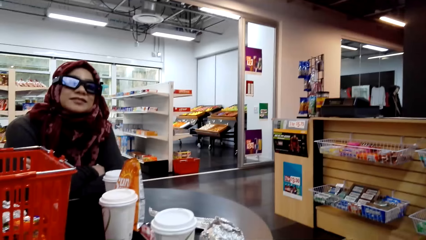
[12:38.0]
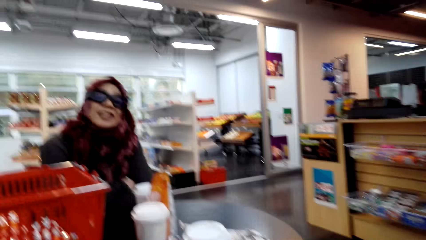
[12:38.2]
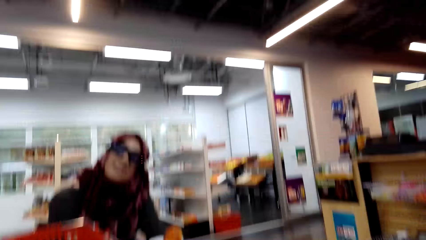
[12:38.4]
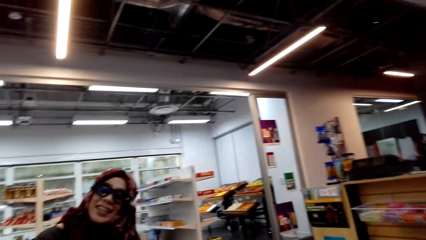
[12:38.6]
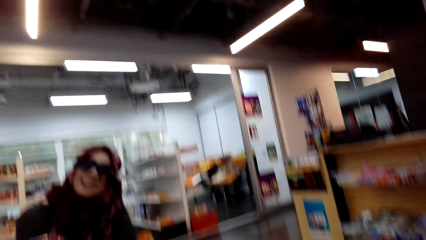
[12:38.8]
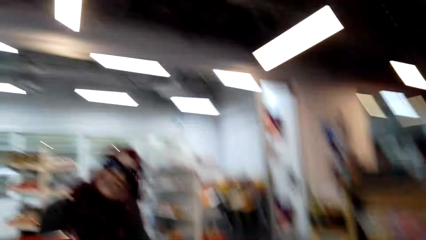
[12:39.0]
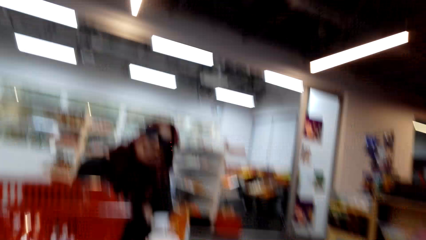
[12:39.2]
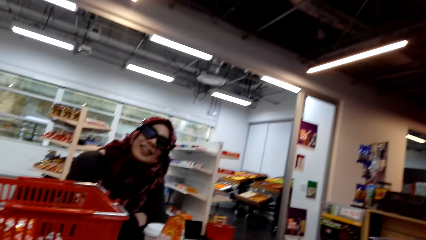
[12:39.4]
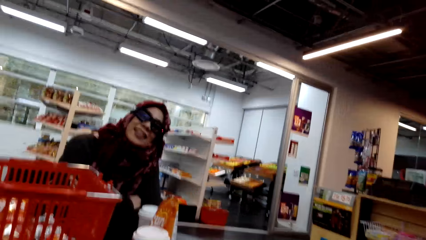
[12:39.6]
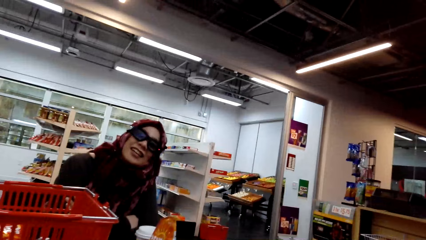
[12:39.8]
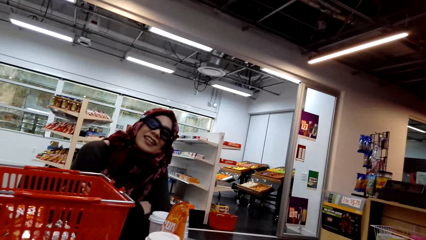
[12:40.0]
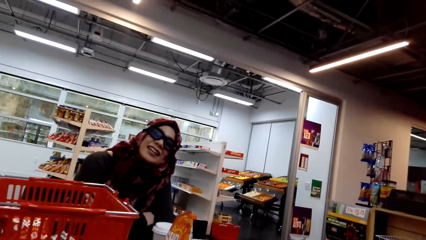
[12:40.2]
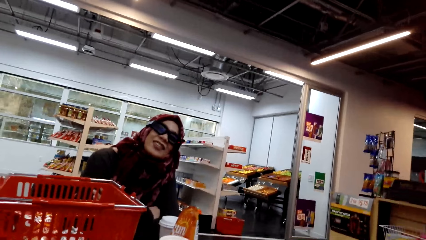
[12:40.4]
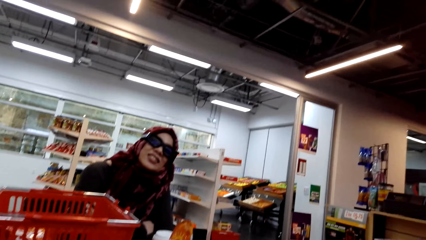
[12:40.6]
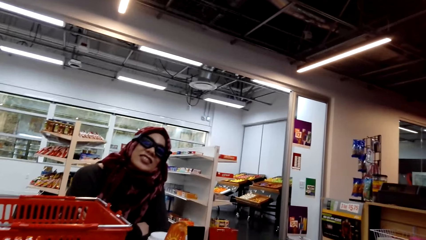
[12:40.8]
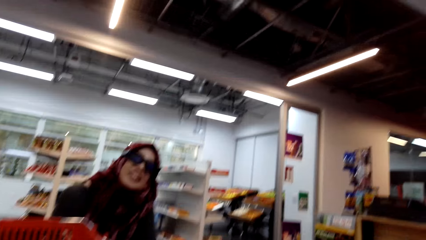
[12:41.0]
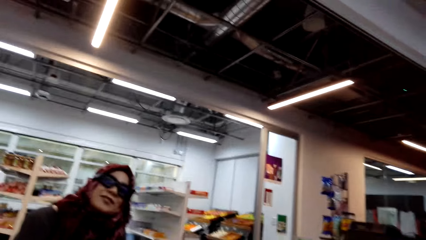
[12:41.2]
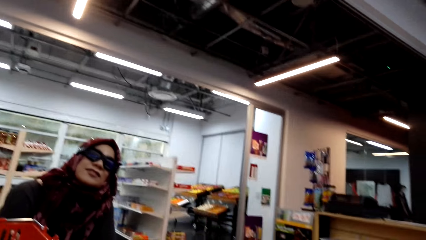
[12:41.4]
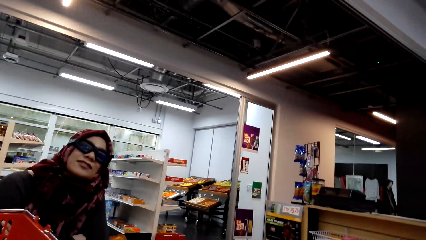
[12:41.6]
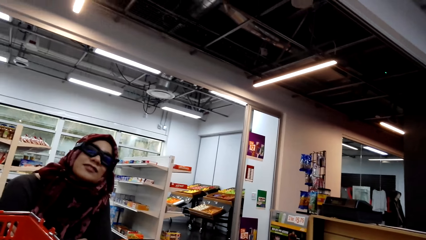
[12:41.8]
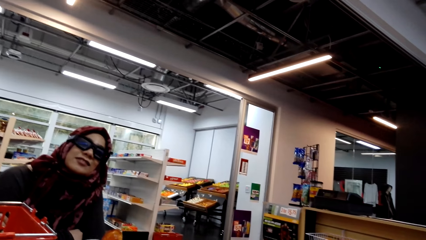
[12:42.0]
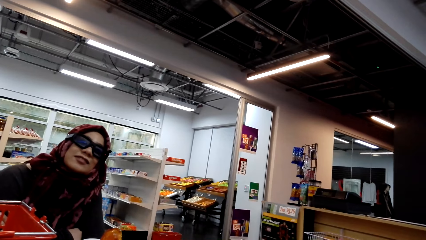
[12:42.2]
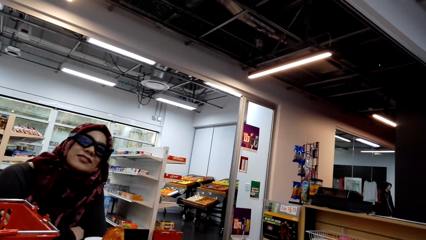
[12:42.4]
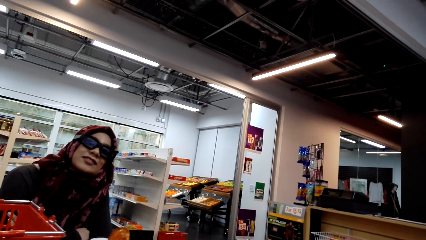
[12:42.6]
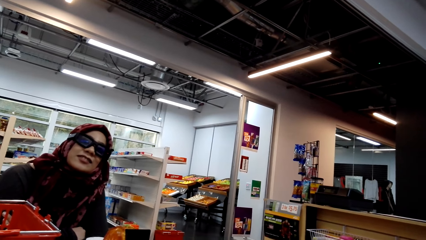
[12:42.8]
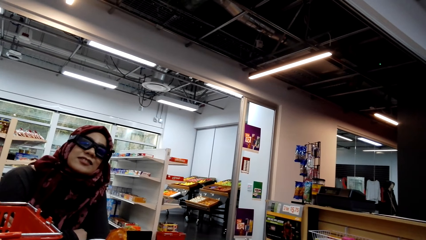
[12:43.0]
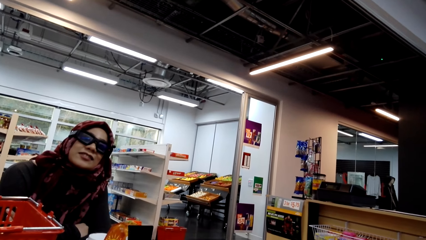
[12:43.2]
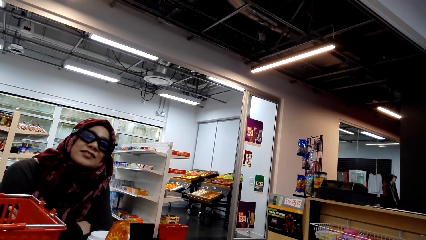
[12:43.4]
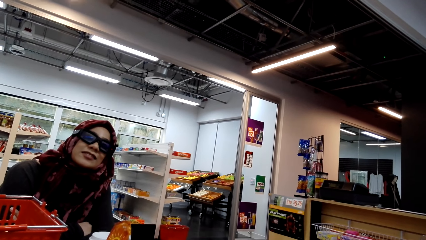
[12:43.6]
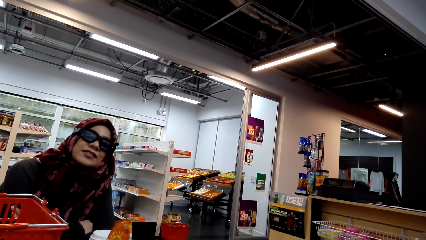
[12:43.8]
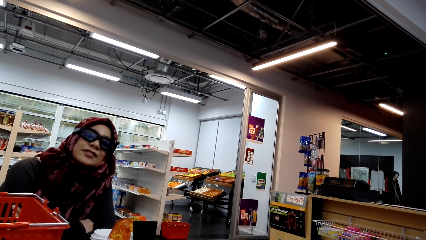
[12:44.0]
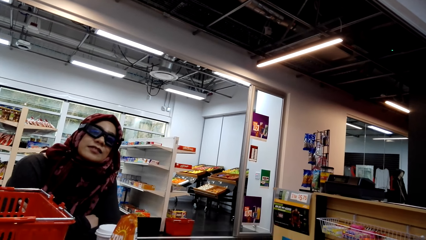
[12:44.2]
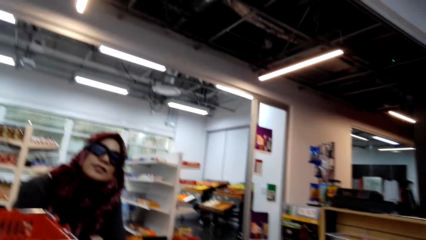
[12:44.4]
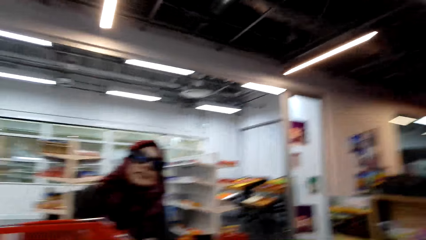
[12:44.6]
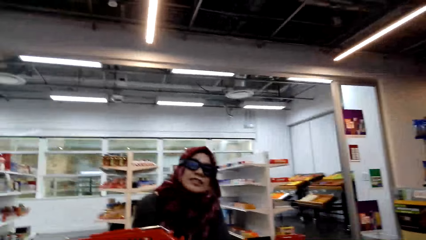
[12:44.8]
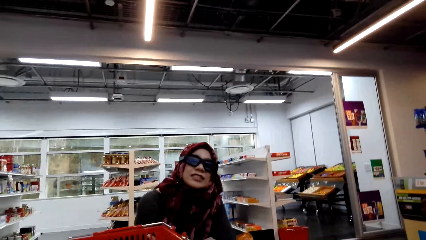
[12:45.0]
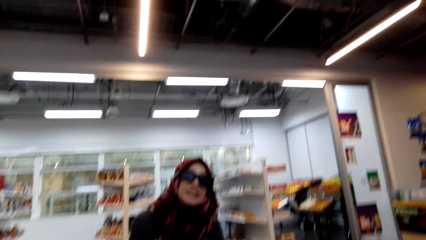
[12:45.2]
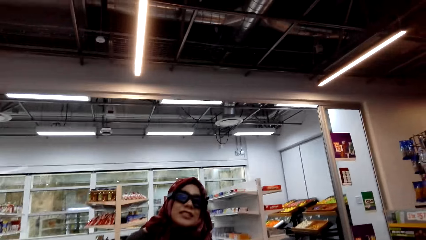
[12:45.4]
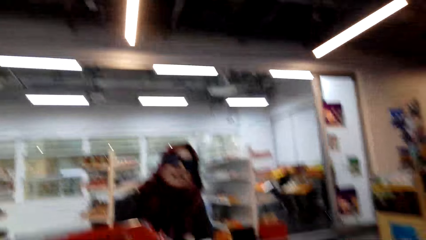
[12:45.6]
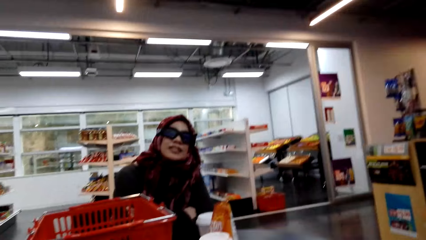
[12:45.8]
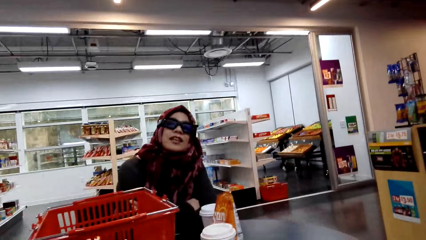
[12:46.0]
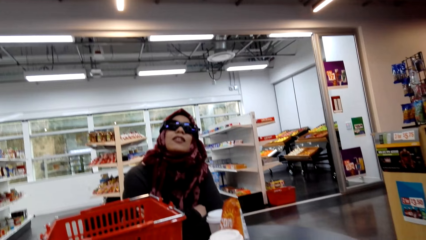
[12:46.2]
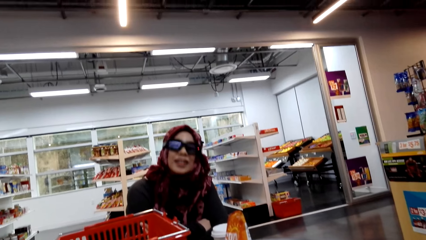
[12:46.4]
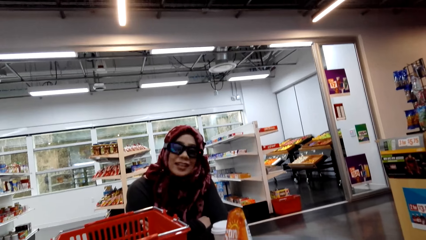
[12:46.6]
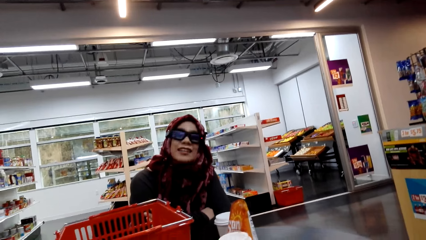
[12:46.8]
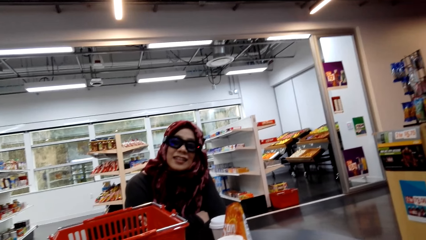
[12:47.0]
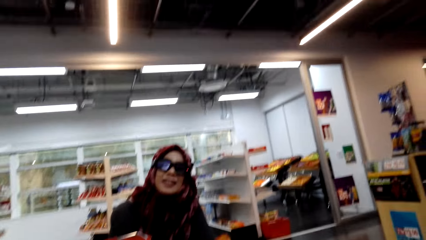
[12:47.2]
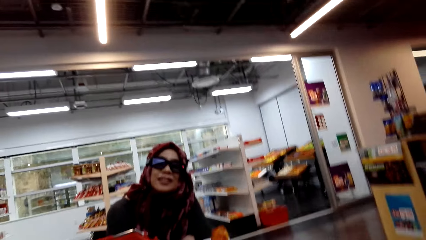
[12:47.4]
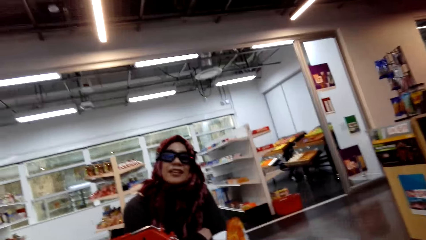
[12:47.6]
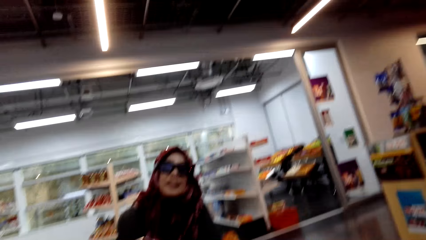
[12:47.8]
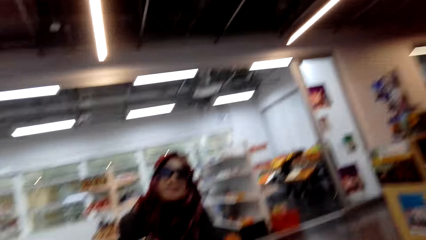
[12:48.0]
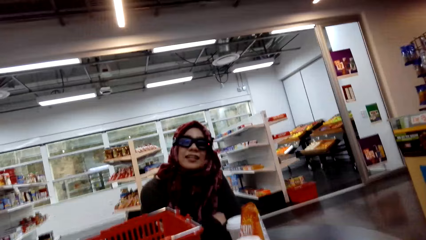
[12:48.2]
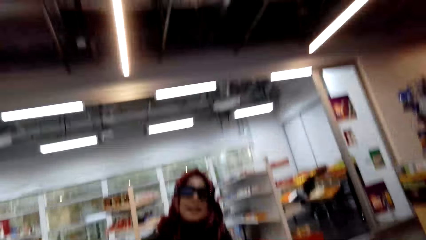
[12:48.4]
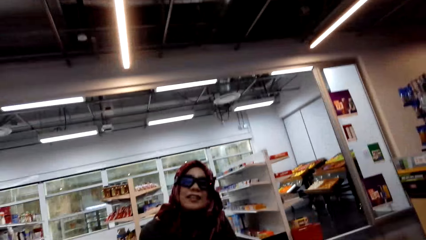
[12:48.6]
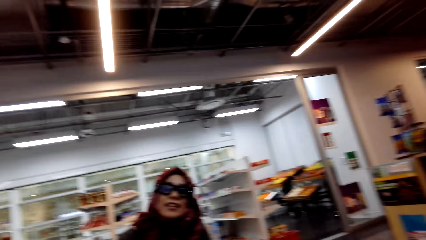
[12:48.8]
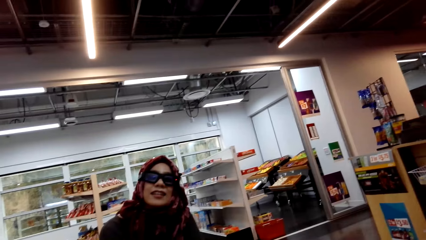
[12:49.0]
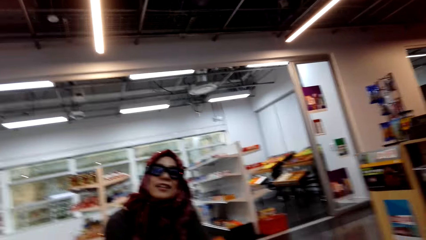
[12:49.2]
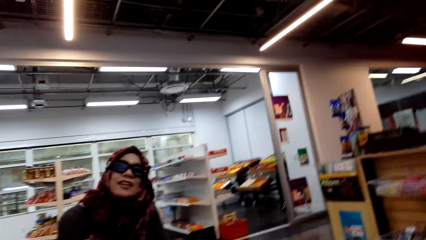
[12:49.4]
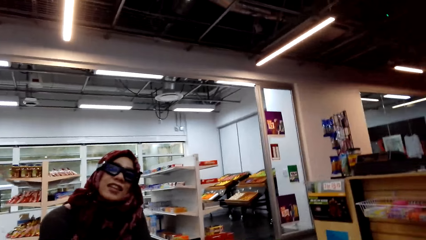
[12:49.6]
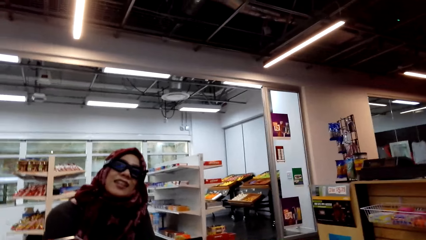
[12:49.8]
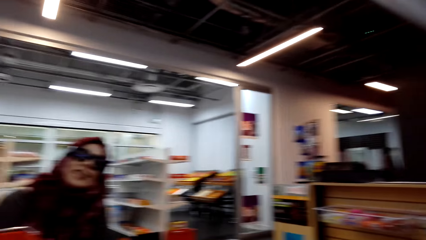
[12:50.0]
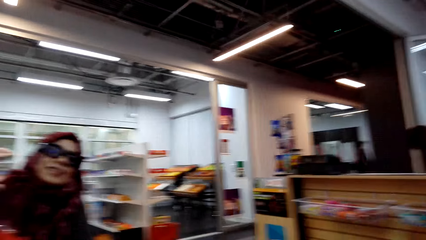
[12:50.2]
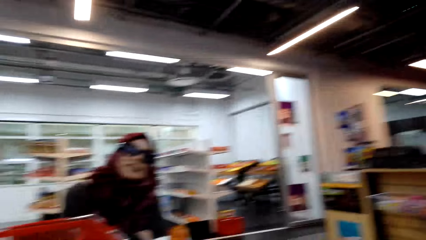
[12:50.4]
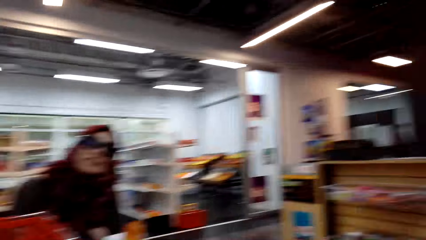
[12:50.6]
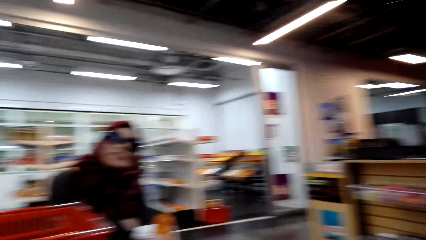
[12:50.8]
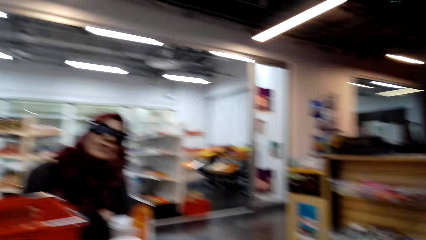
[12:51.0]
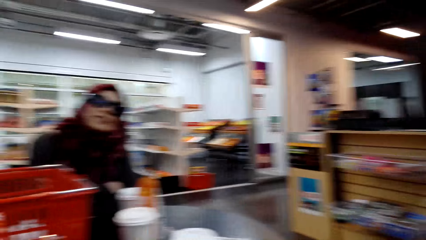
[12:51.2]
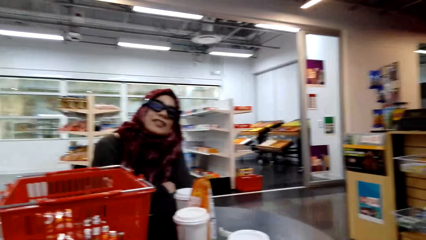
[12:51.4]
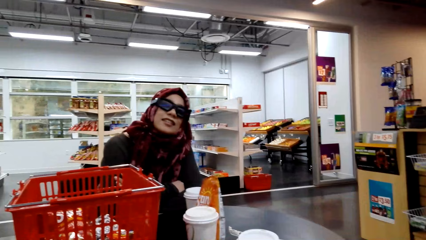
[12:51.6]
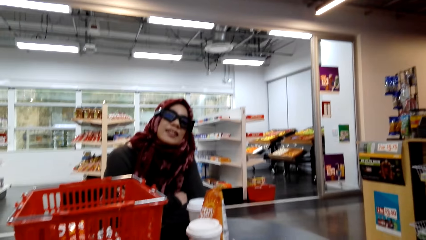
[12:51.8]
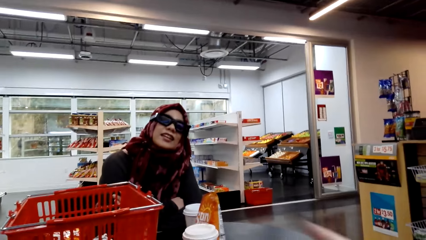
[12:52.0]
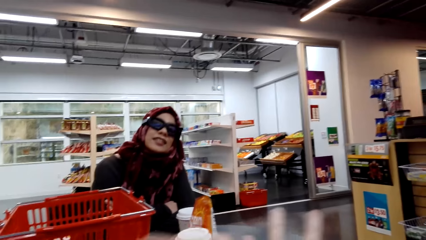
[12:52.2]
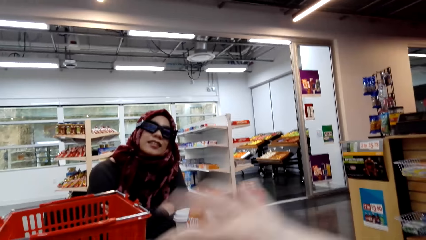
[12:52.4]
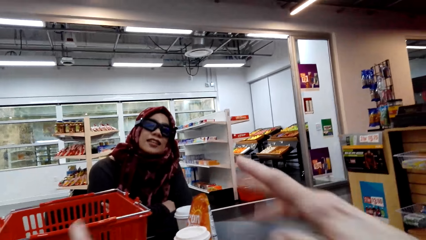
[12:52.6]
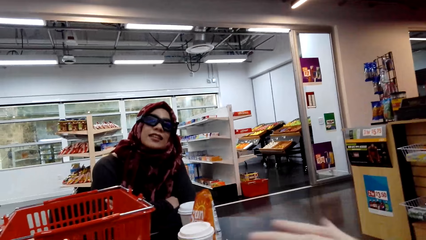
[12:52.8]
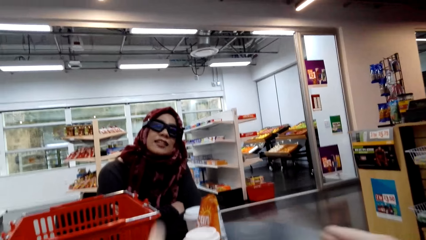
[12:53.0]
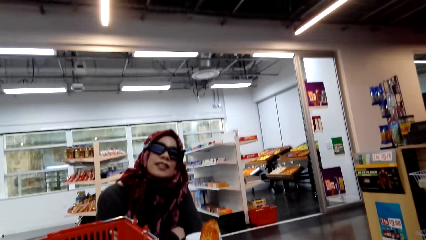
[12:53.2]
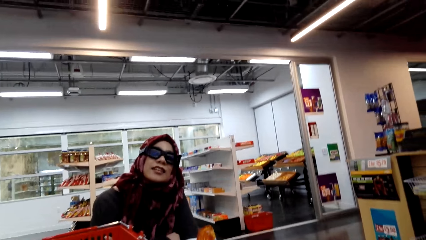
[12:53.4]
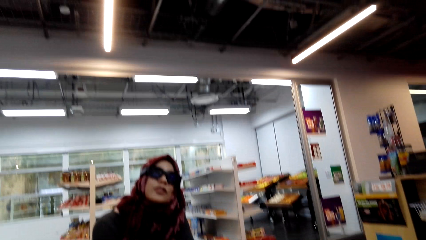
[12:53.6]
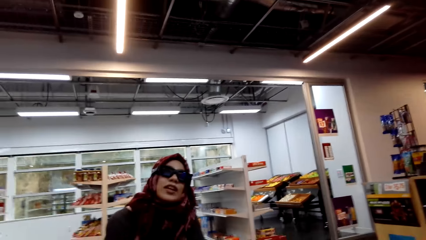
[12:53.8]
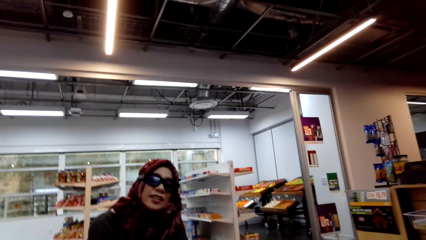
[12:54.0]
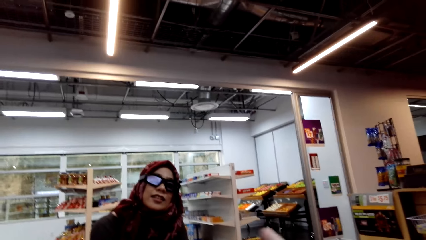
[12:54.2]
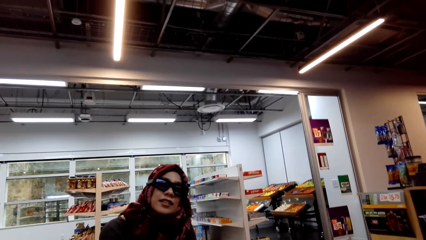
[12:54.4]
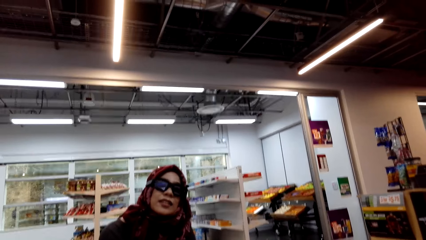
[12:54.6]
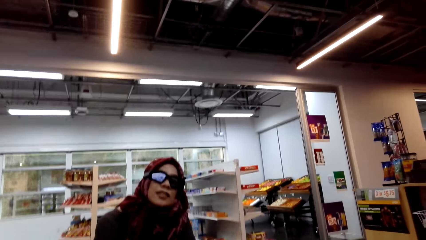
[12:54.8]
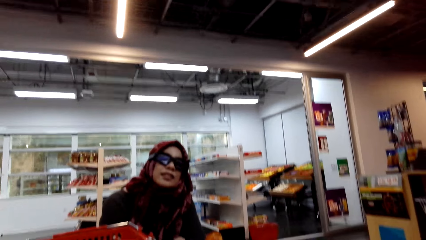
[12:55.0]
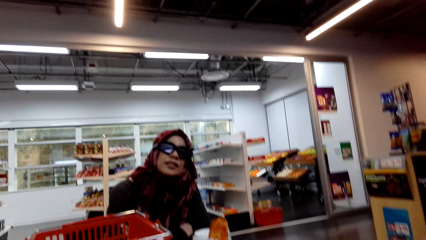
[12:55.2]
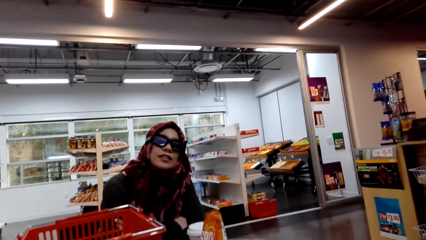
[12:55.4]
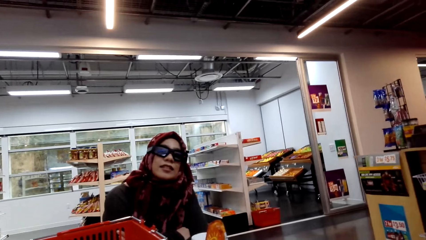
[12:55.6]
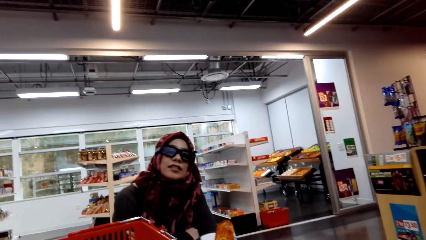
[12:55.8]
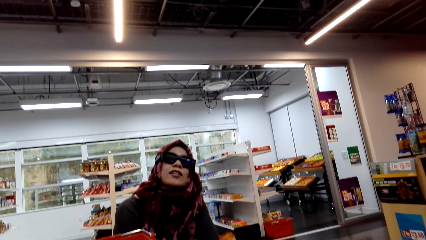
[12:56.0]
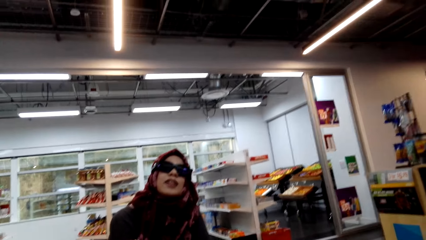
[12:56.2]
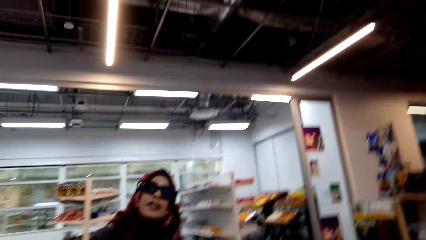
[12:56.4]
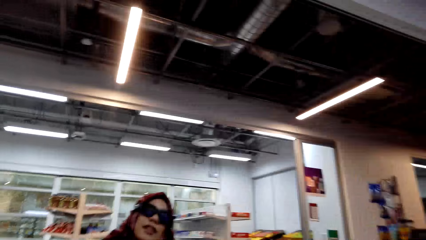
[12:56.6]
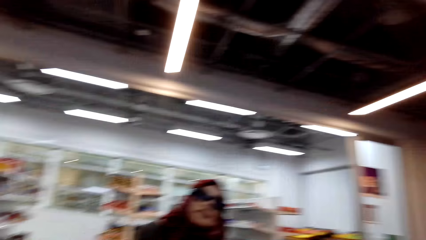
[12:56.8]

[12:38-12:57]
The woman converses with the camera wearer. The camera wearer converses with the woman.
